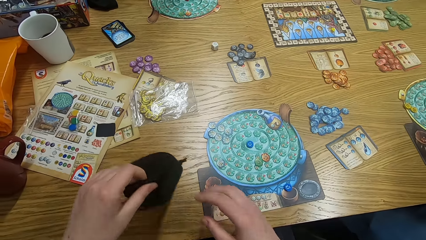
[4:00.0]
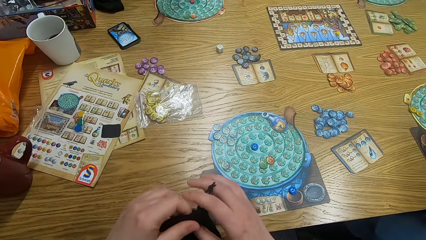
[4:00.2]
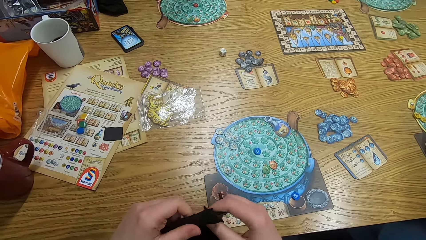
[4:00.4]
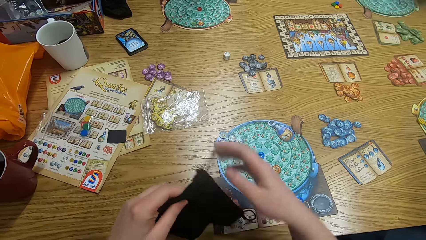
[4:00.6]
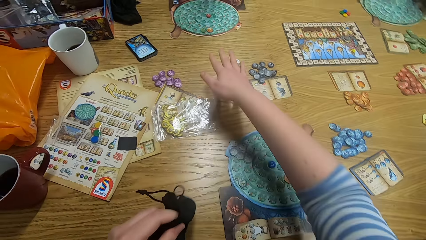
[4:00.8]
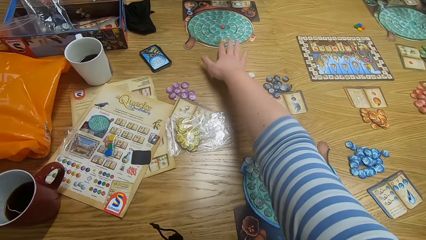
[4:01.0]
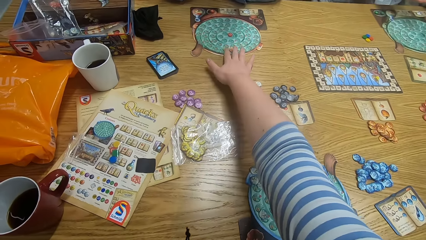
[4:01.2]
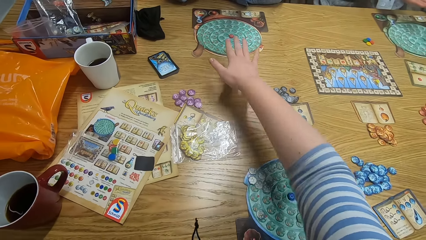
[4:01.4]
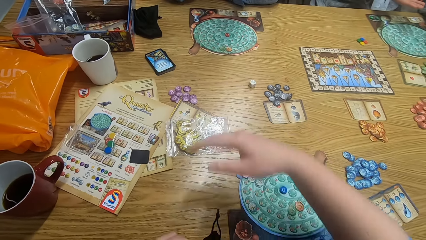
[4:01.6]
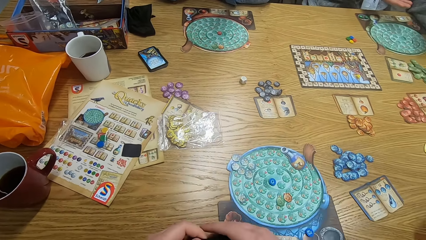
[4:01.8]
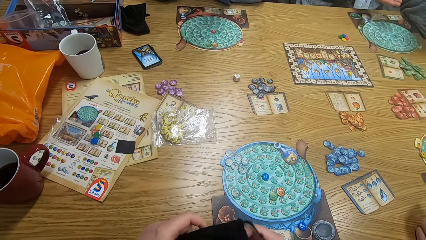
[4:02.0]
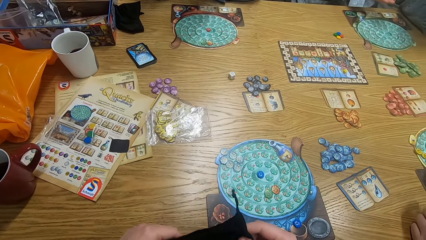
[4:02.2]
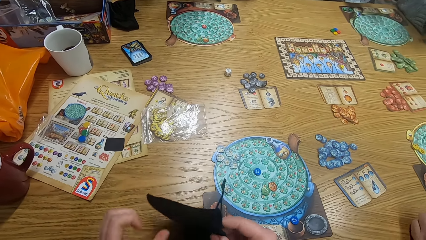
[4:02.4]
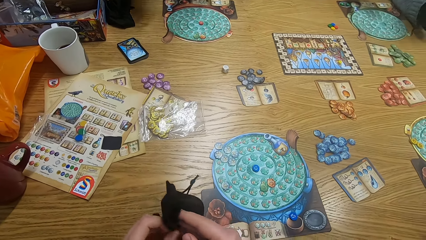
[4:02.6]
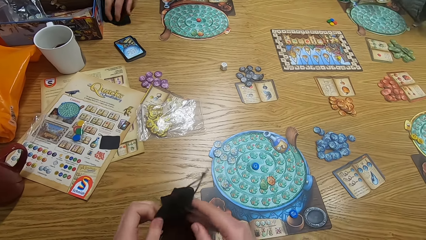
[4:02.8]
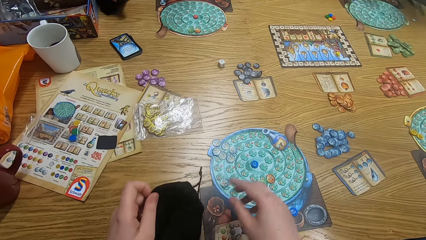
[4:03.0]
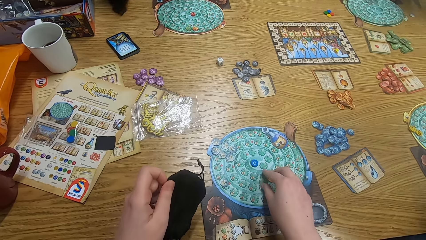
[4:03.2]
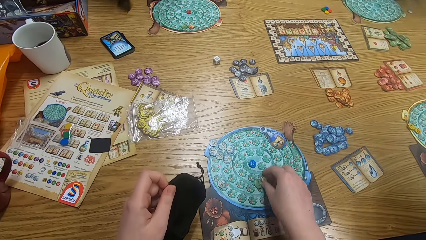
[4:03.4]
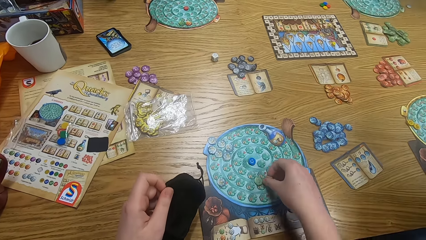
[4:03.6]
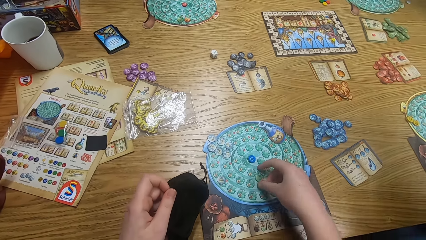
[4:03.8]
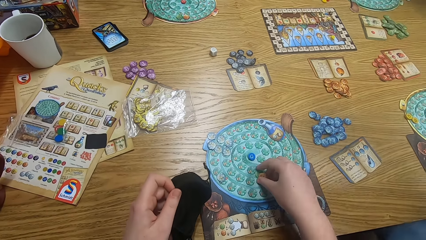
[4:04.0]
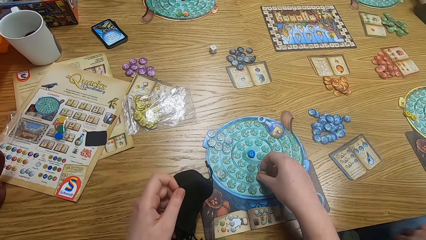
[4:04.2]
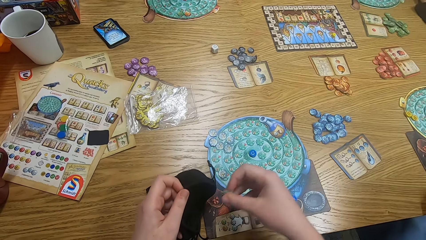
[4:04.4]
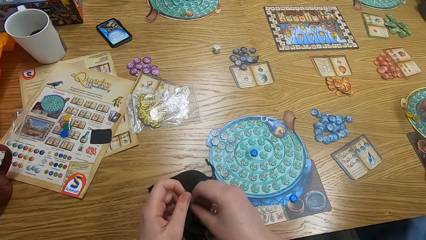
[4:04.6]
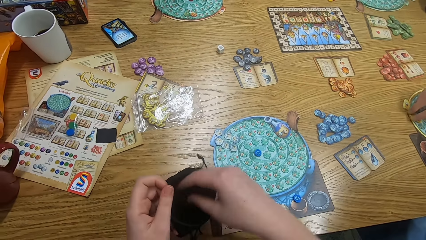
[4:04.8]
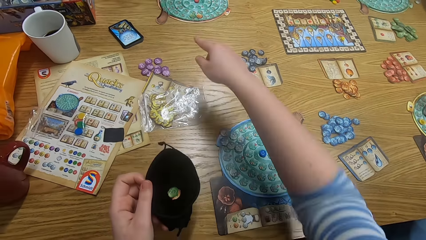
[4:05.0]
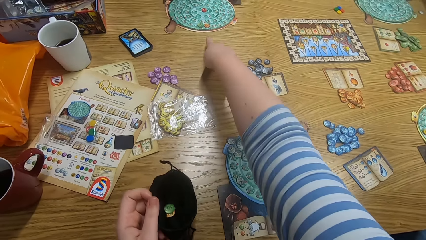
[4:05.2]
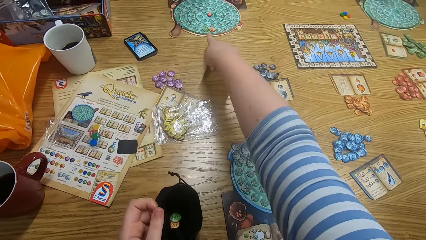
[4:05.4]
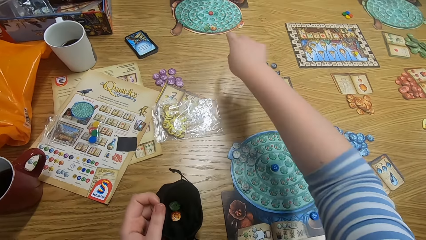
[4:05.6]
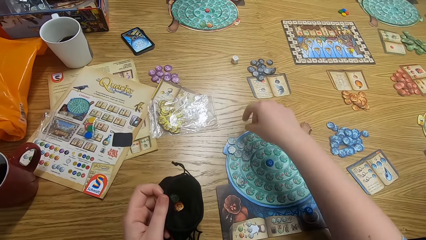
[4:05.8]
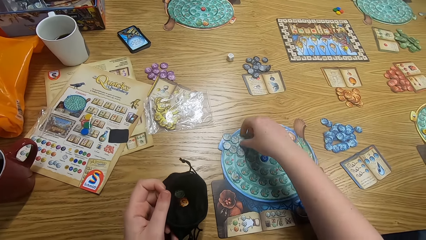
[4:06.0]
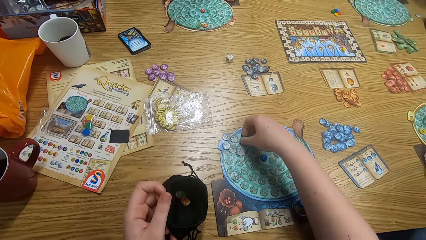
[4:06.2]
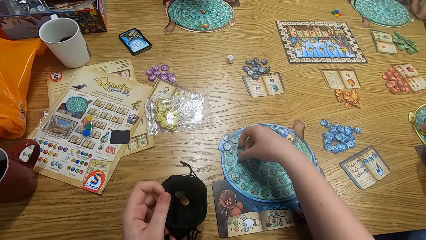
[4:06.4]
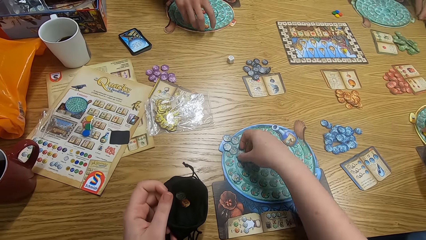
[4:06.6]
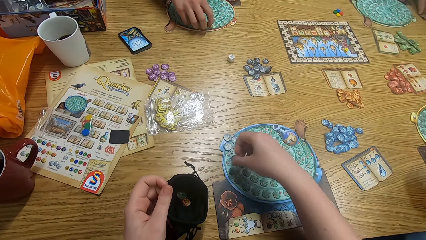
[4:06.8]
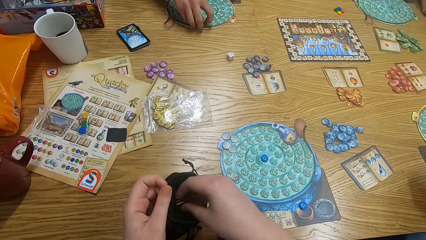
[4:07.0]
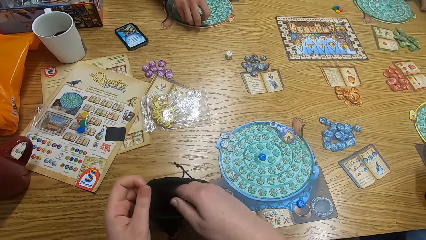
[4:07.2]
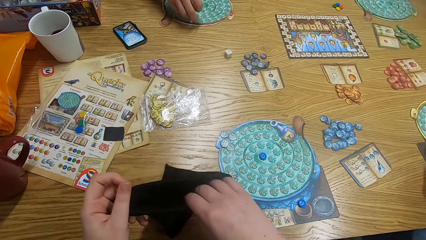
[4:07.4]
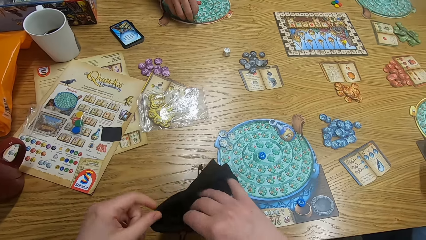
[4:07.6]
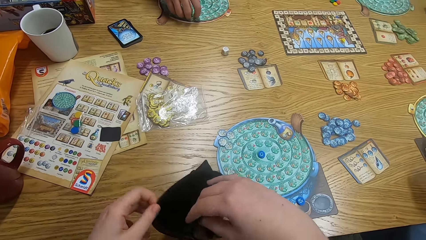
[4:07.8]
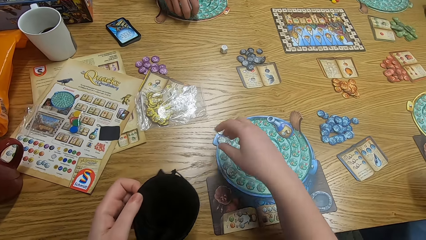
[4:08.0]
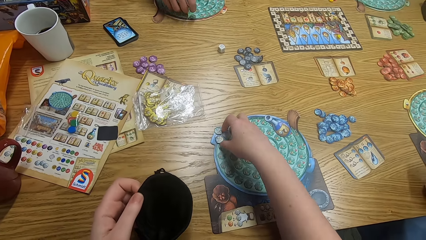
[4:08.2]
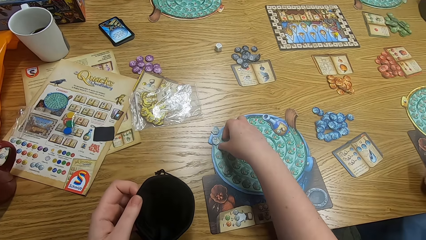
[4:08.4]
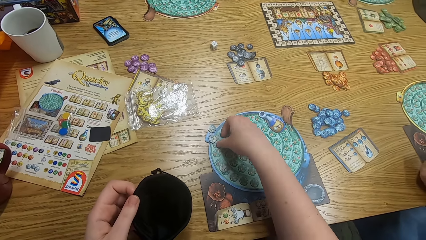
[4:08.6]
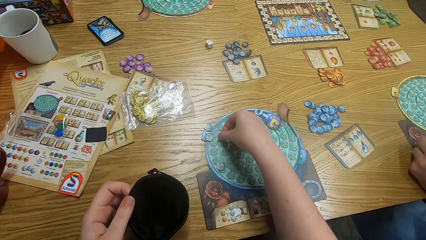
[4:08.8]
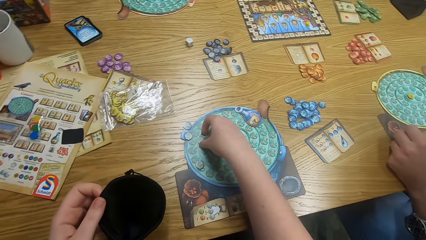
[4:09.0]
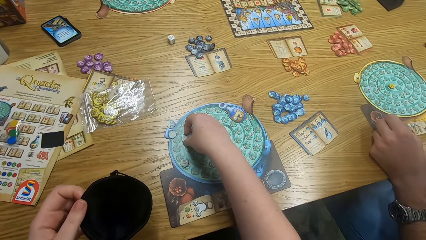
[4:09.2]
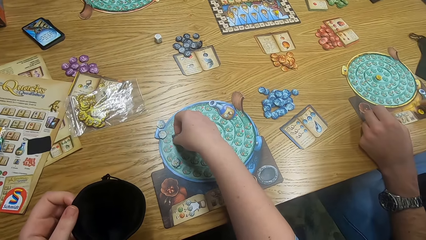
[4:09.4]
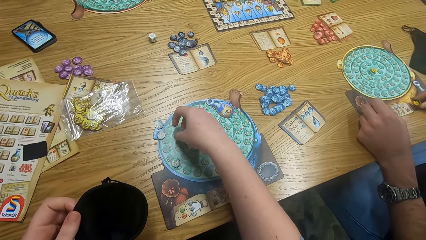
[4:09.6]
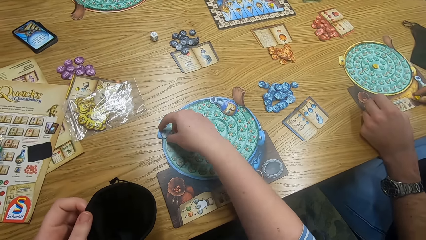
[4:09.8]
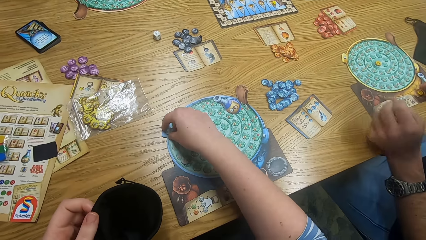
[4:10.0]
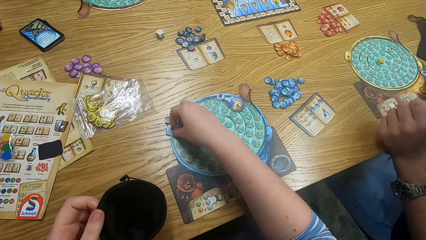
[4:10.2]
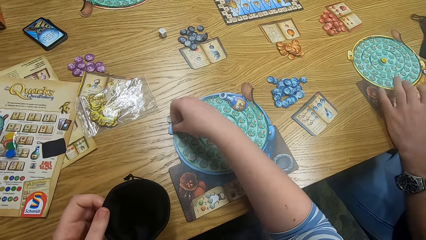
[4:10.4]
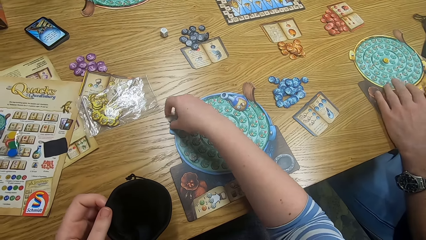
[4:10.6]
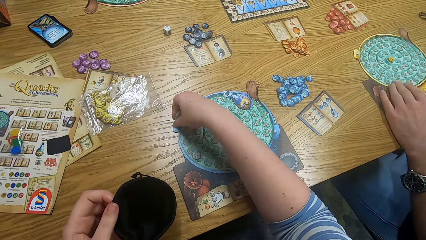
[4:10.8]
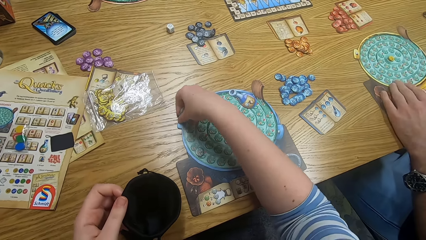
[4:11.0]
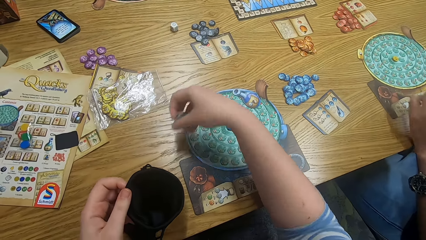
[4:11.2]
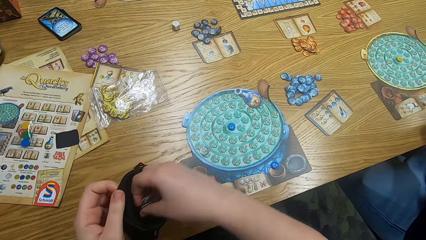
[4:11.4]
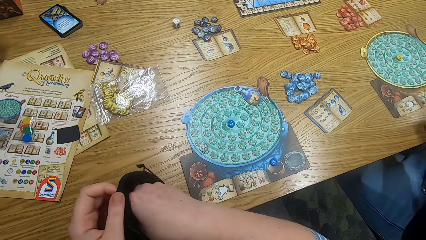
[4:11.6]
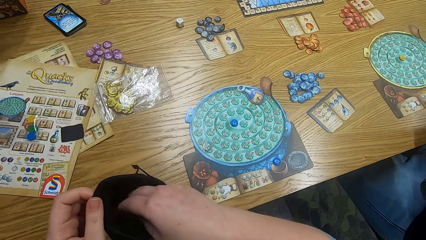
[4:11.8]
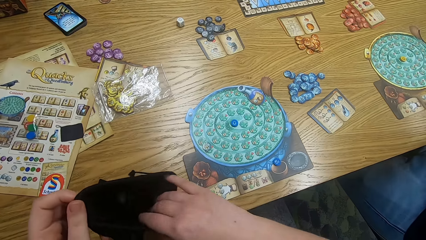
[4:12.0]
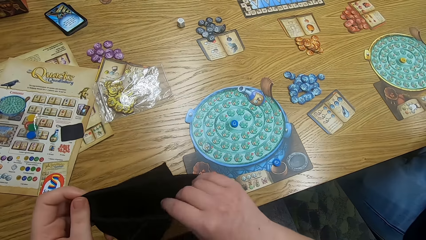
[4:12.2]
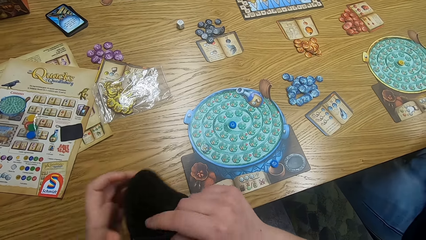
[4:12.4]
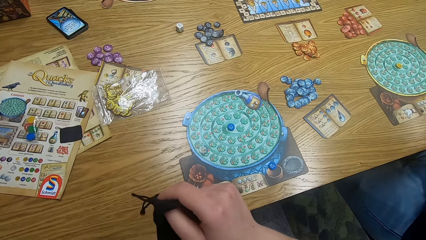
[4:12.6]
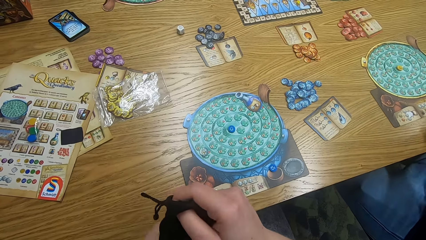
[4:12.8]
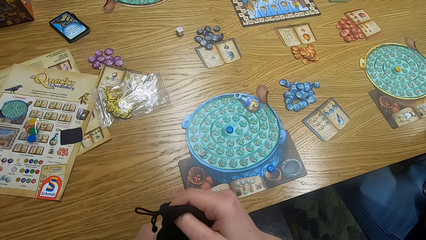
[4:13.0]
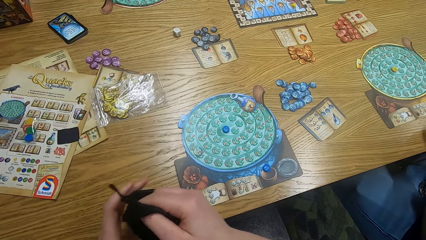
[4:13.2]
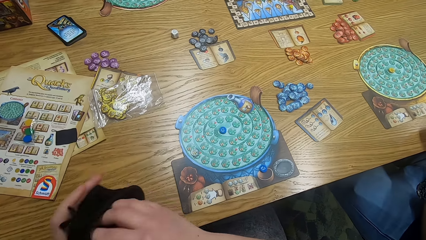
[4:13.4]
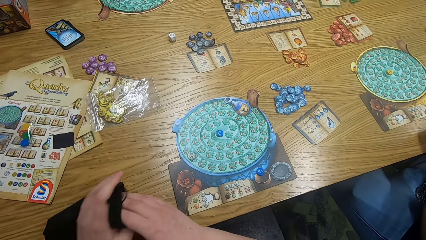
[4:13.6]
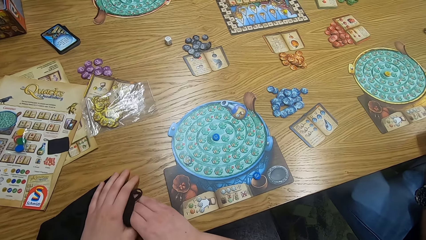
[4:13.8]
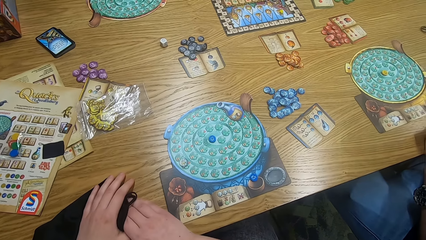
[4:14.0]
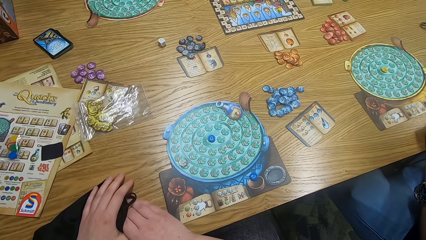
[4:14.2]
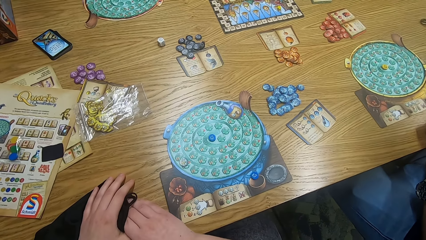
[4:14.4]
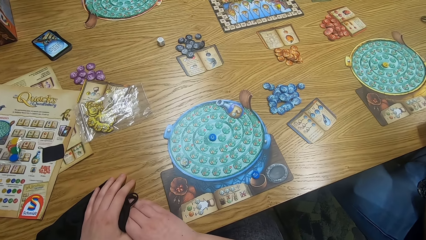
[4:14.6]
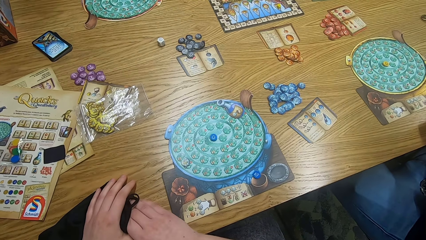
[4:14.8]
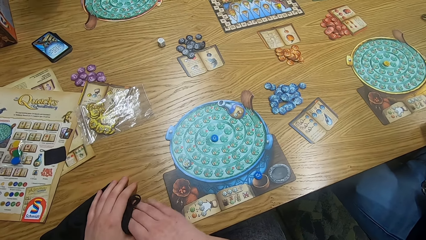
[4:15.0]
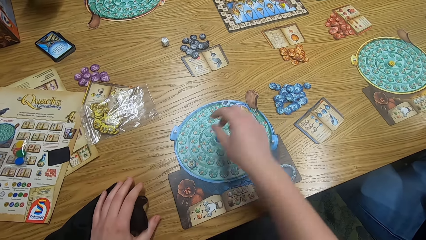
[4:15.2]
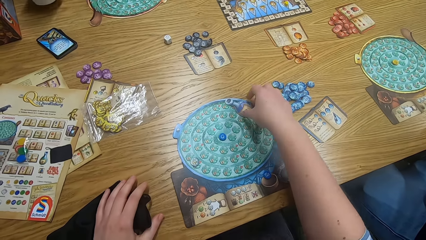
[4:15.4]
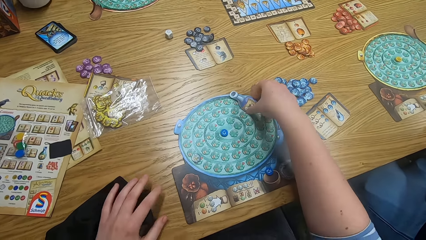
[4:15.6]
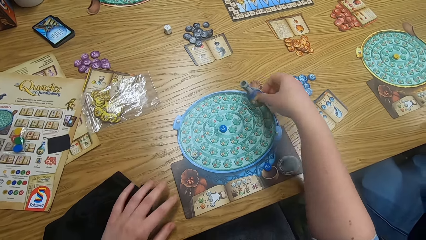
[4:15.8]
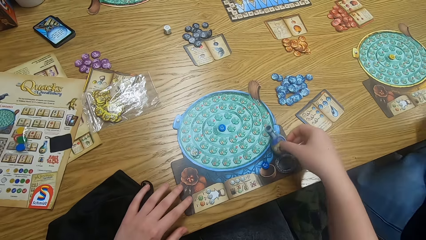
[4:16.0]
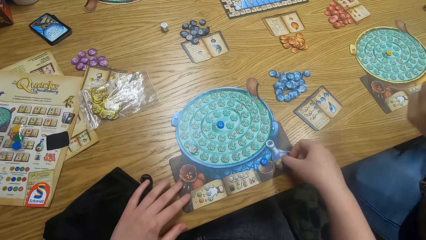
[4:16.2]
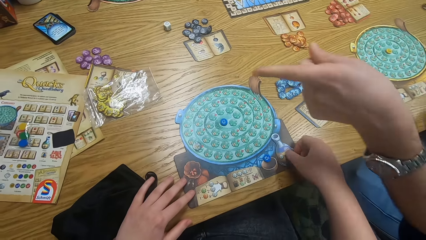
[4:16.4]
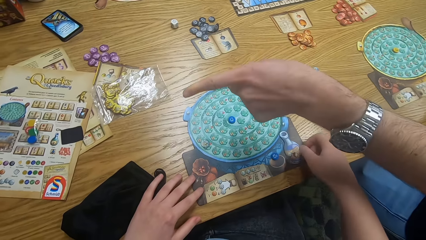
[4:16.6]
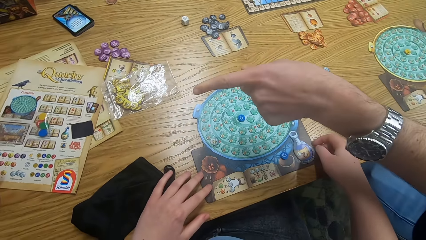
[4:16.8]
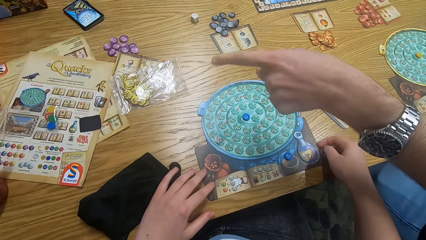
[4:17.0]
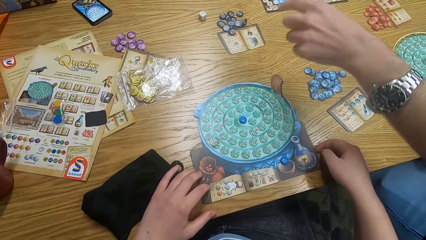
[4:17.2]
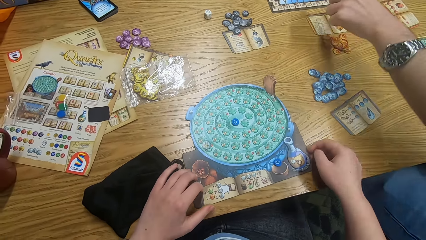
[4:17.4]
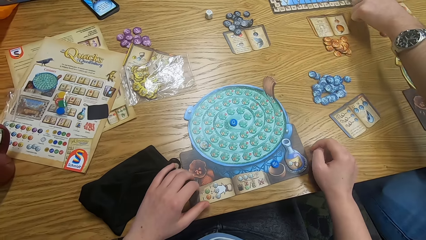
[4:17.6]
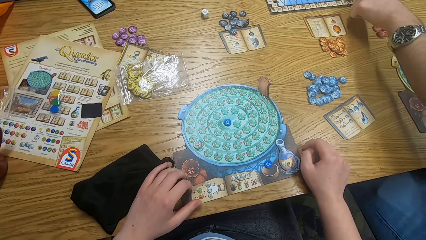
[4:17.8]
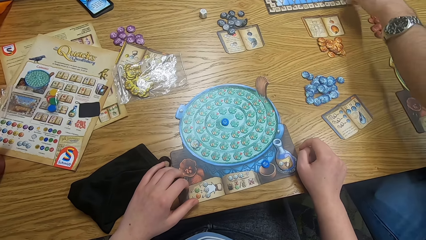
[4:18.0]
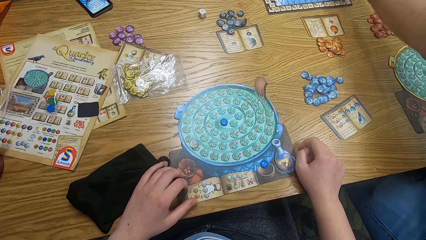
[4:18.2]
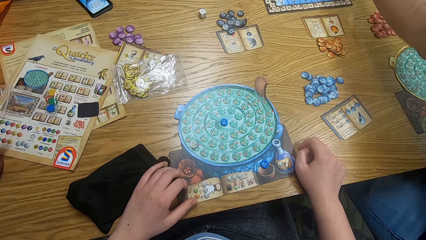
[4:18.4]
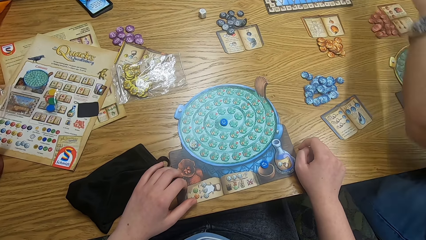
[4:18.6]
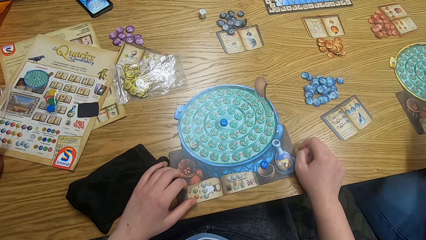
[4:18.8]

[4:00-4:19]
The camera wearer opens the bag. They pick up the bag from the table. They touch the game board. They put tiles in the bag. They hold the bag and pick up something. A man plays a game. The camera wearer points at something. They hold the bag. They hold it again. They pick up something. Another man plays something. The camera wearer holds the bag and picks up something. They pick up something again. The first man plays something. The camera wearer holds the bag. They put something inside the bag. They hold the bag. They put the bag on the table. They look around and hold the bag. The first man points at the game board. The camera wearer picks up something. The first man touches something. The camera wearer holds something.
